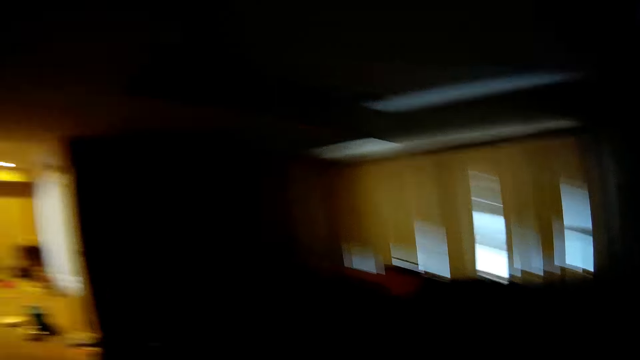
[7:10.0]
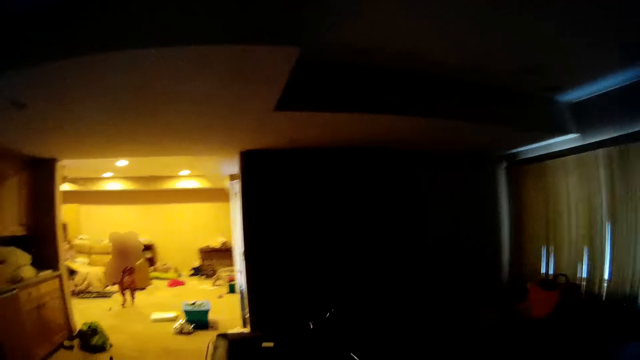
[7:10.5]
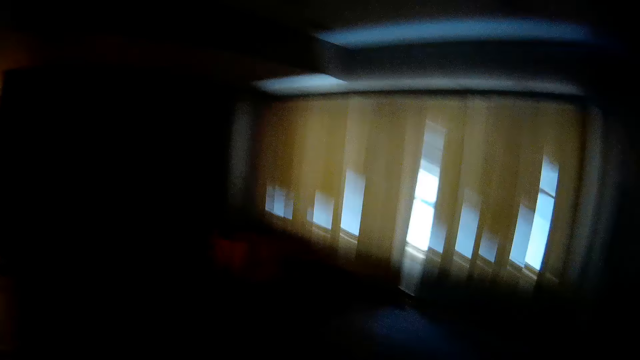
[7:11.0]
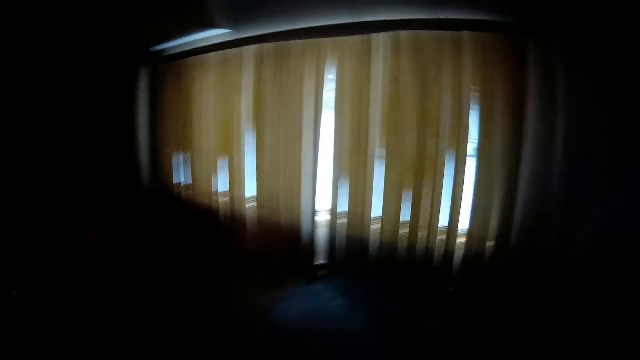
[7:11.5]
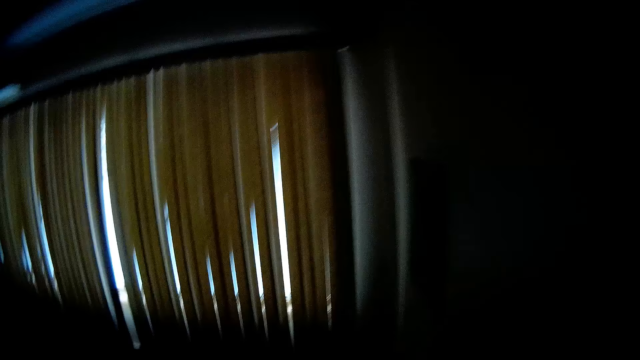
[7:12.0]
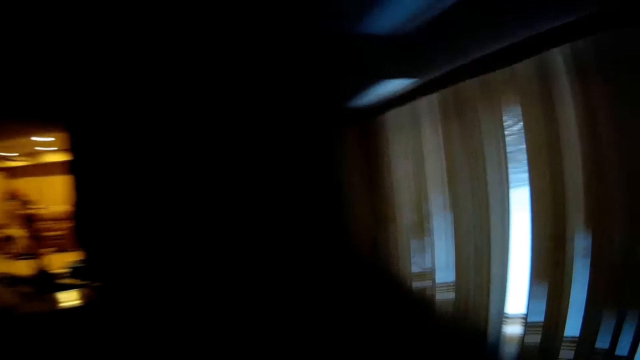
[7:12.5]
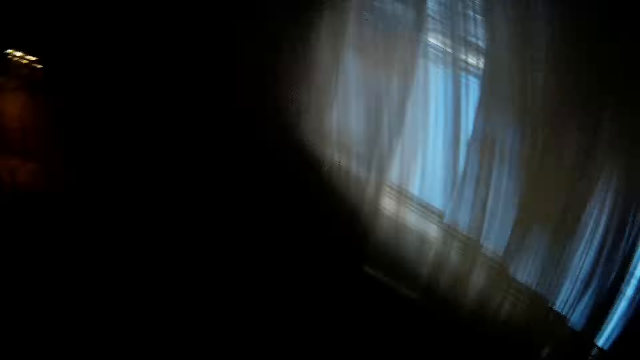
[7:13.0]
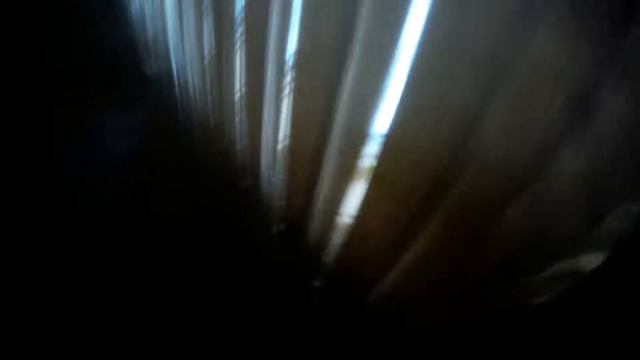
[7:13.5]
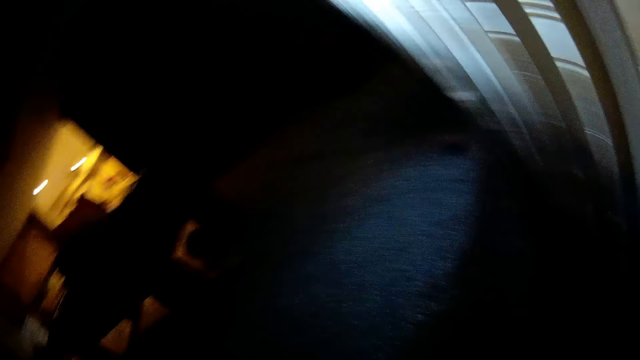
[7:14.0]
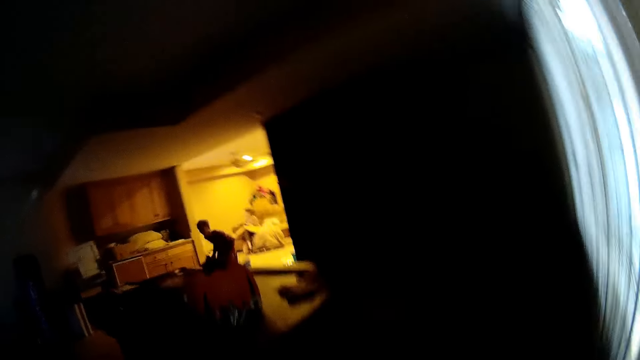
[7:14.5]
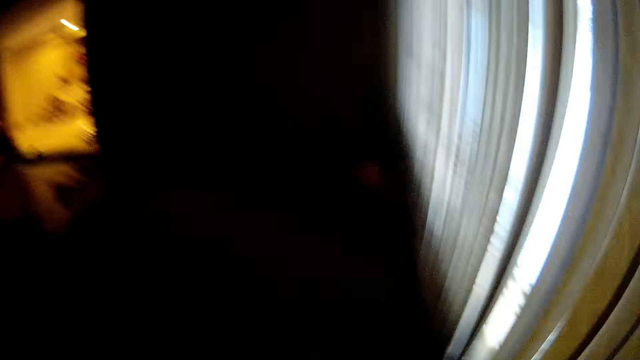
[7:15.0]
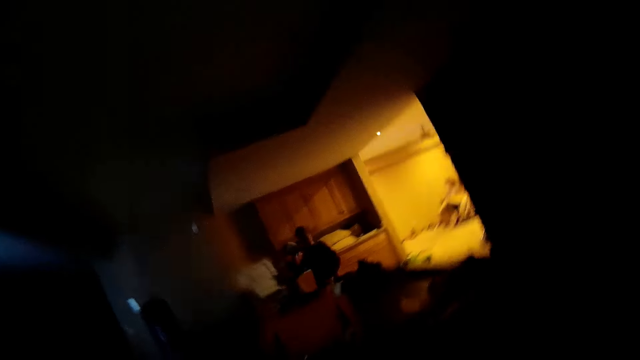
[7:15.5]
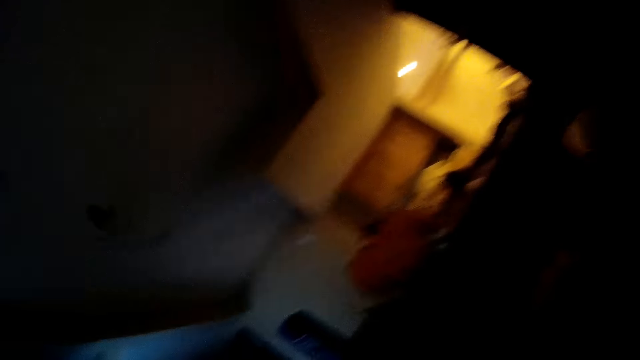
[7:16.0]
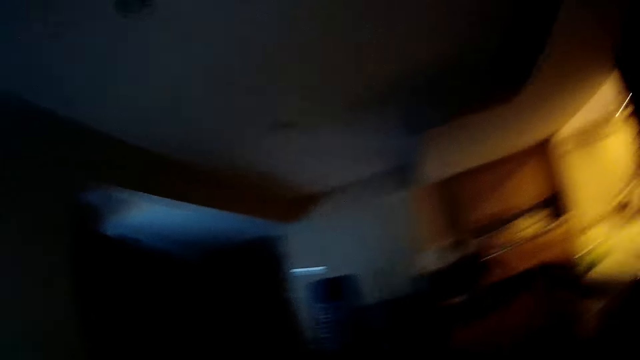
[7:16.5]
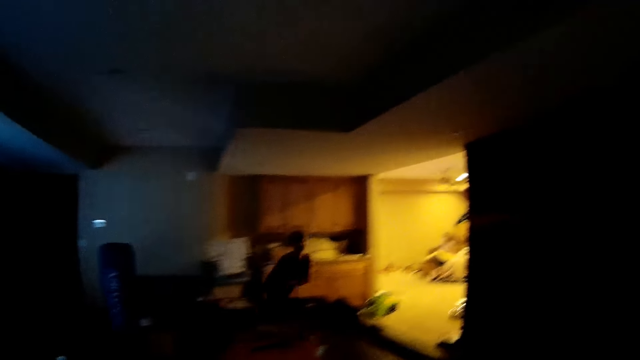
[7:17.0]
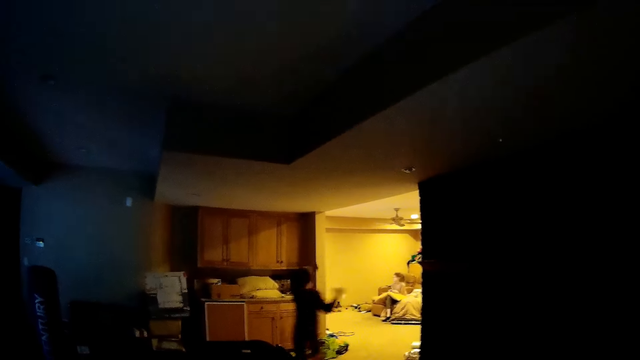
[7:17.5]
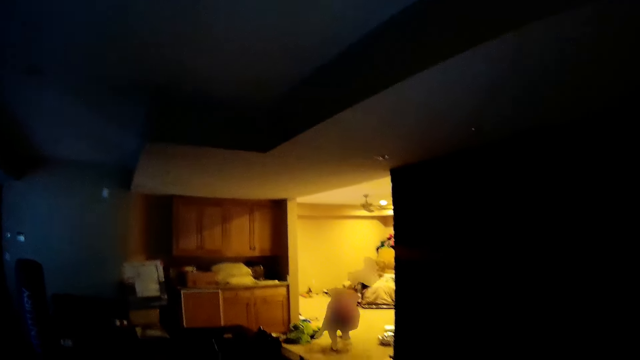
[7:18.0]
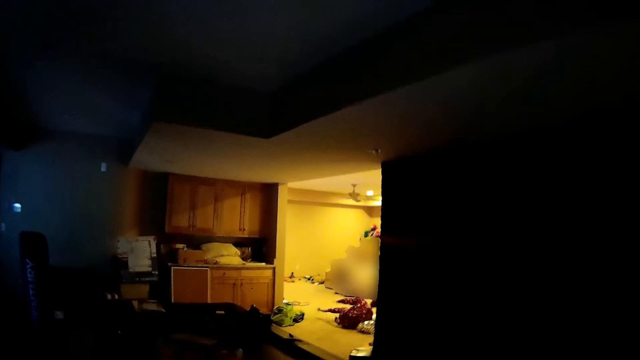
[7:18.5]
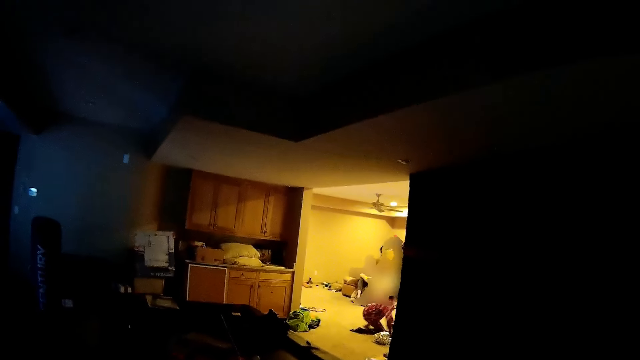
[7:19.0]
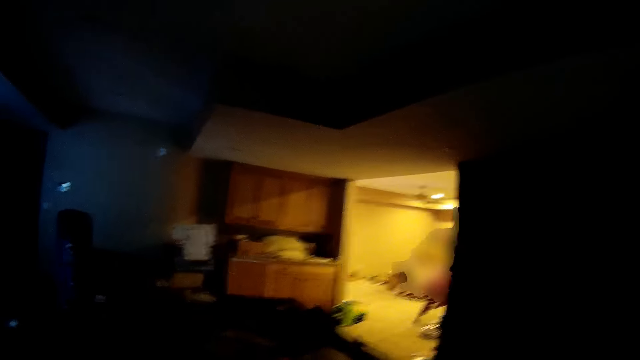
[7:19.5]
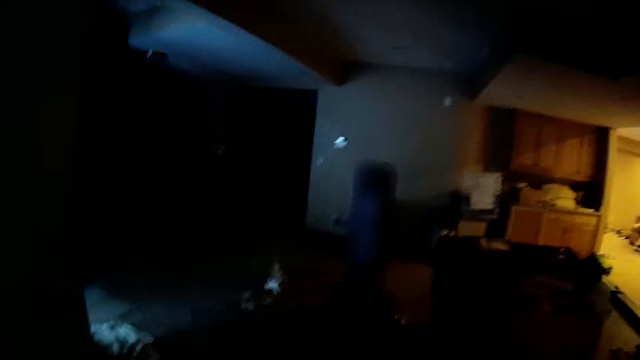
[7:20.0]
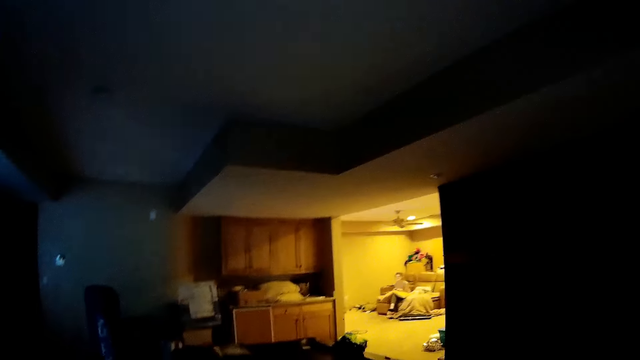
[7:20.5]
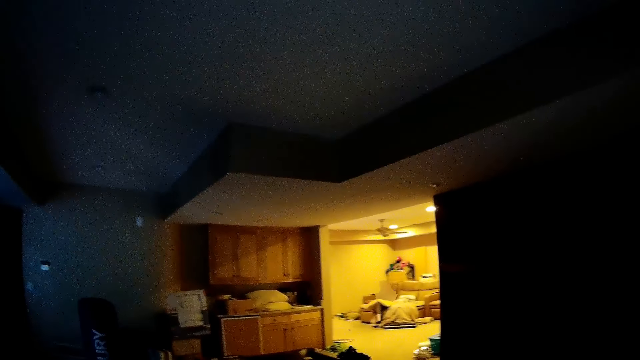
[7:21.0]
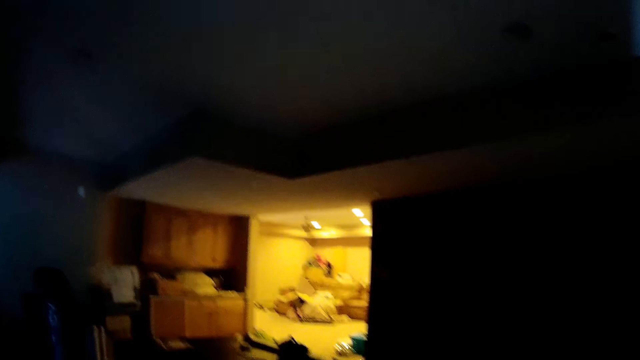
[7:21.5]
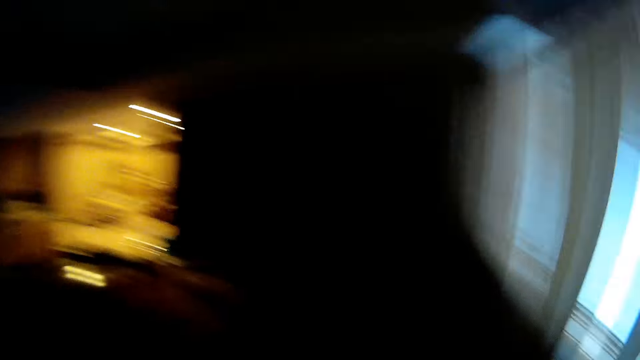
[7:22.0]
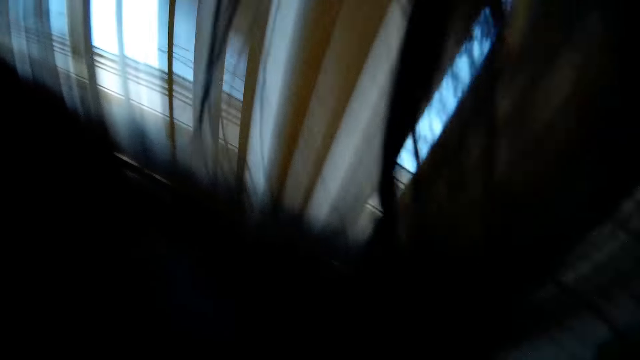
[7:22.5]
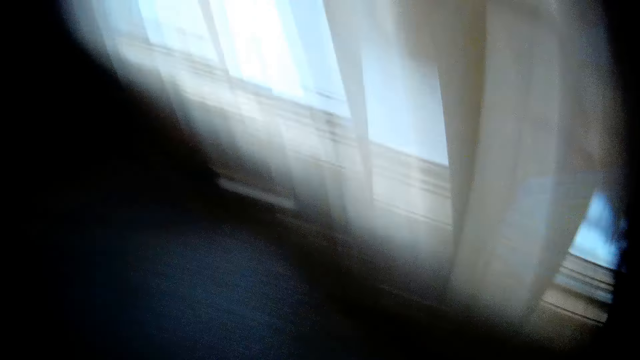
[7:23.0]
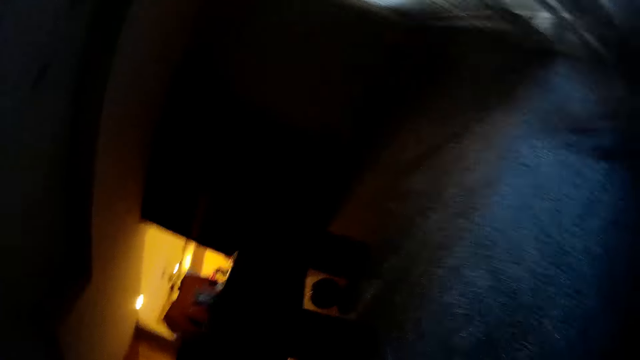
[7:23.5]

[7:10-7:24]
A person throws a doll or ball at the camera wearer. The camera wearer throws the ball to the person. They walk to the living room.

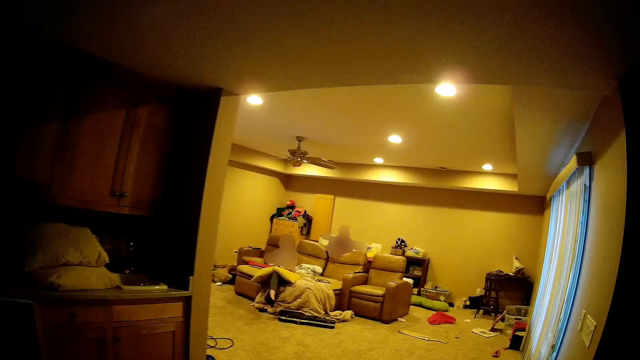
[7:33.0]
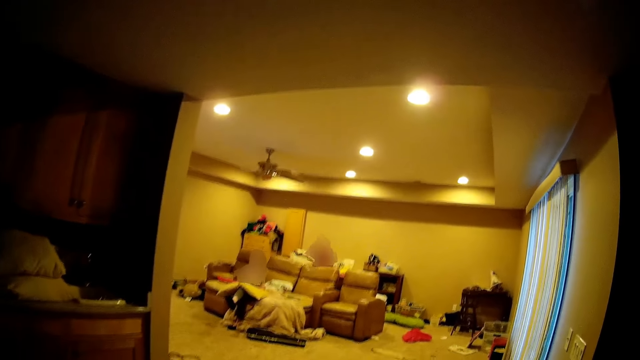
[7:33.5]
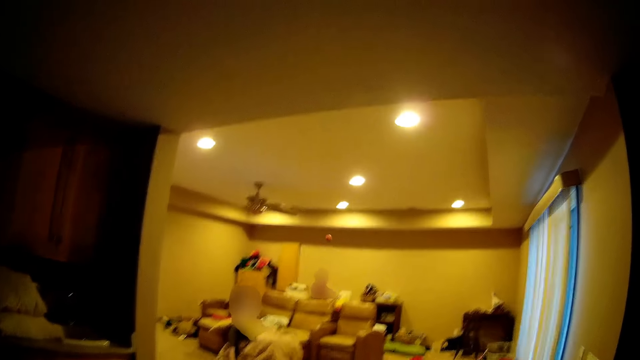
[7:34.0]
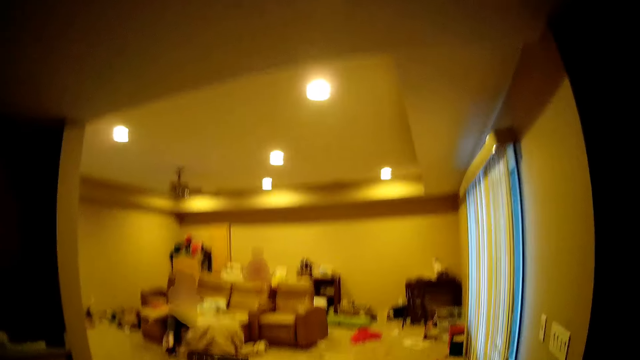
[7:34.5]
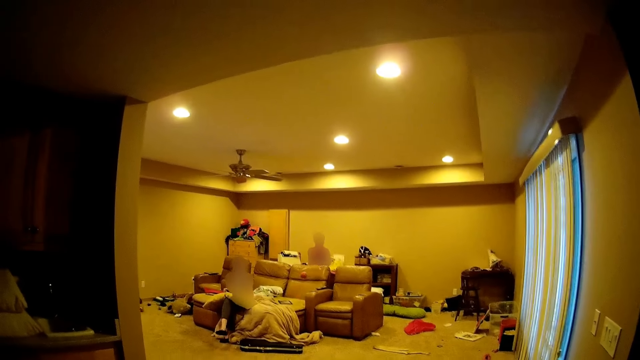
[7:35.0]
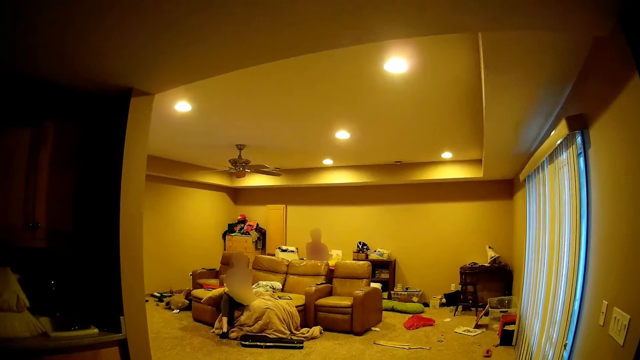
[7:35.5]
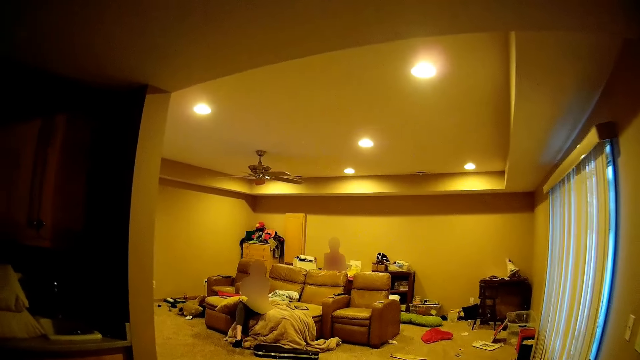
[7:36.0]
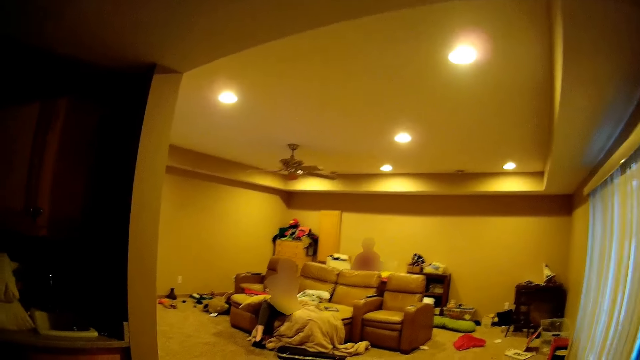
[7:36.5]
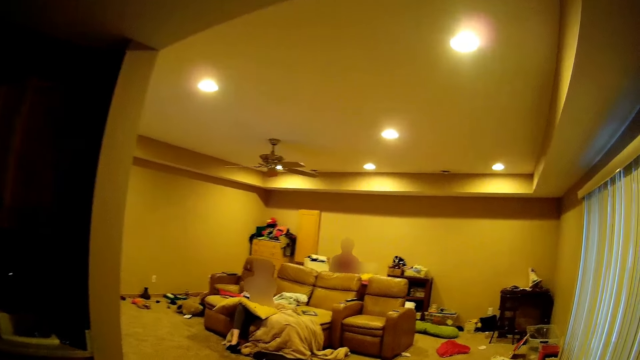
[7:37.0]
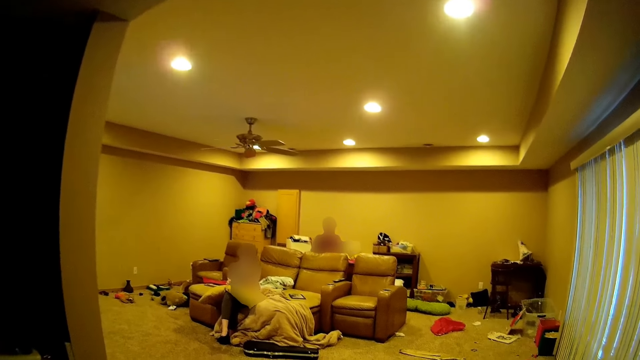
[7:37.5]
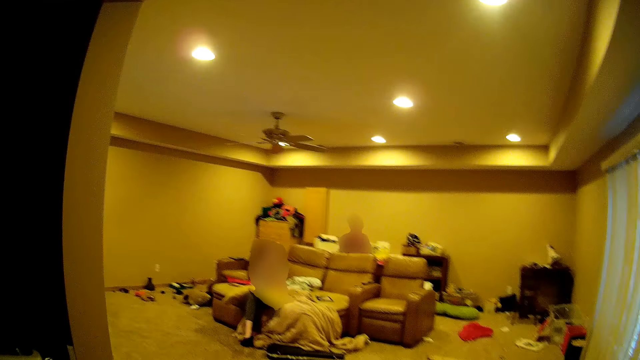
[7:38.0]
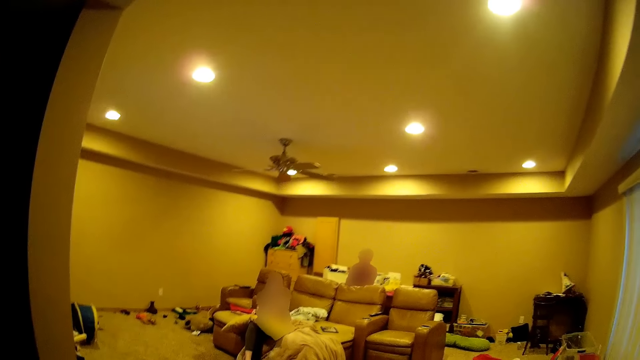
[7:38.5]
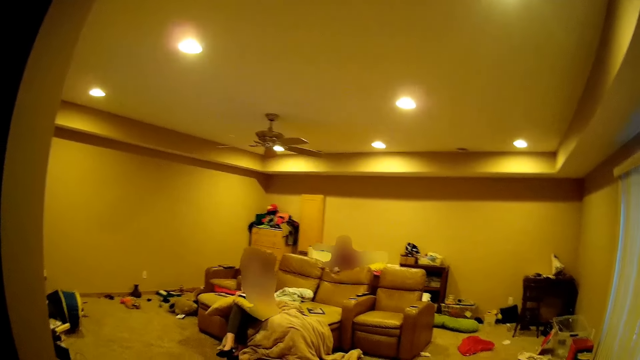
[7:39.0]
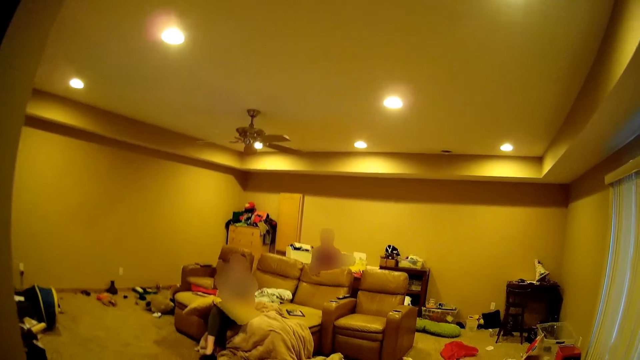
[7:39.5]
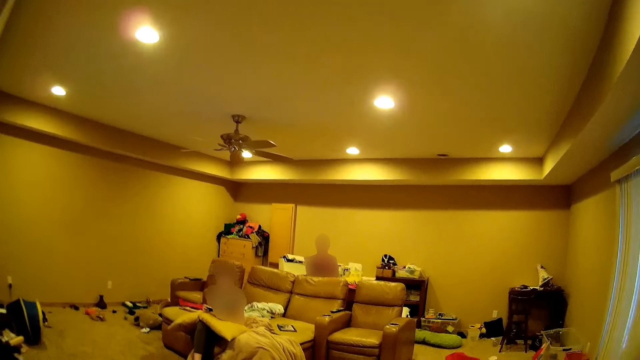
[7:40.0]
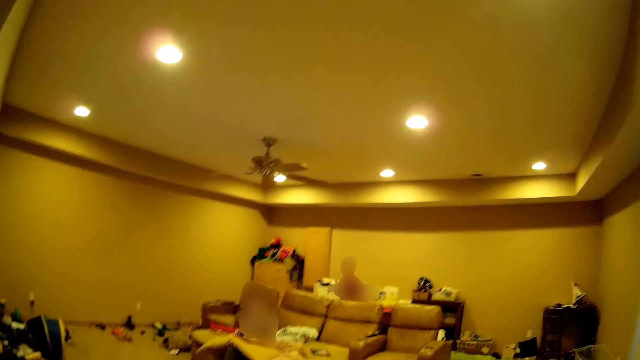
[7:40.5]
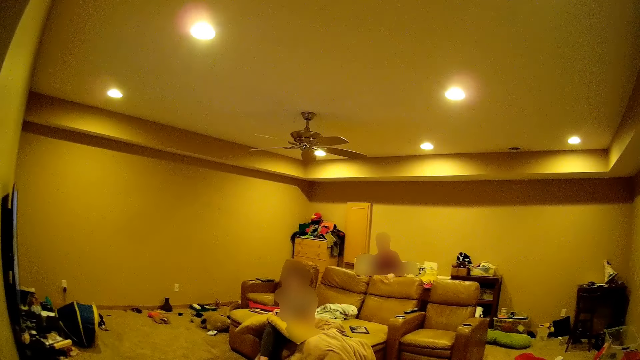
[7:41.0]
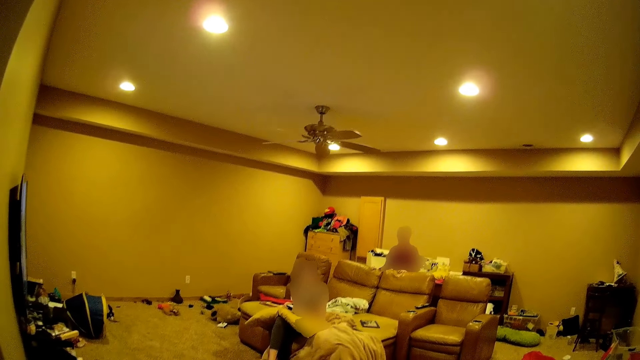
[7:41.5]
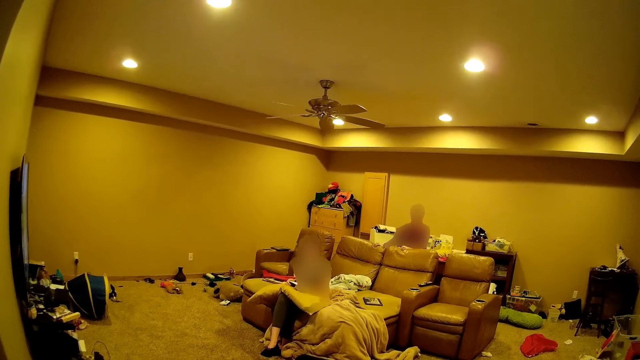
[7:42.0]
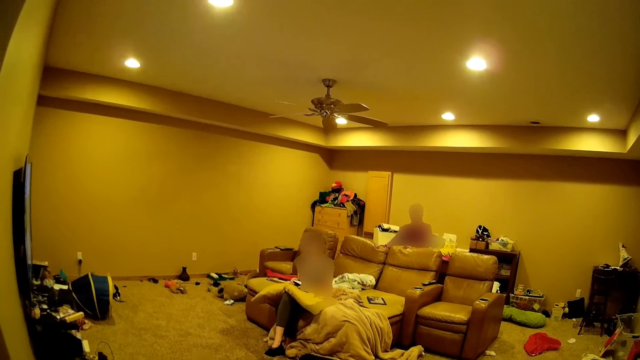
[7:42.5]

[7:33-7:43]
A person throws a ball at the camera wearer. The camera wearer throws the ball to the person.
